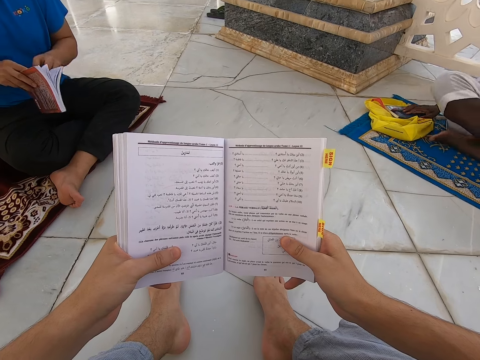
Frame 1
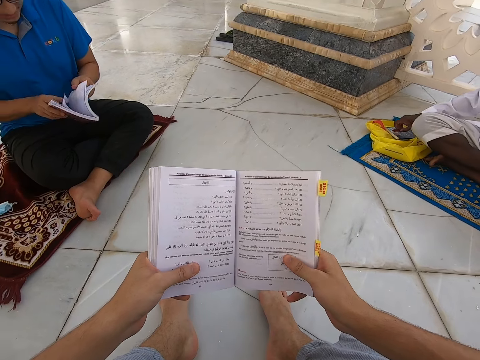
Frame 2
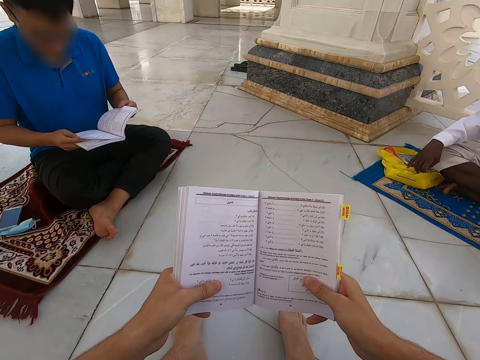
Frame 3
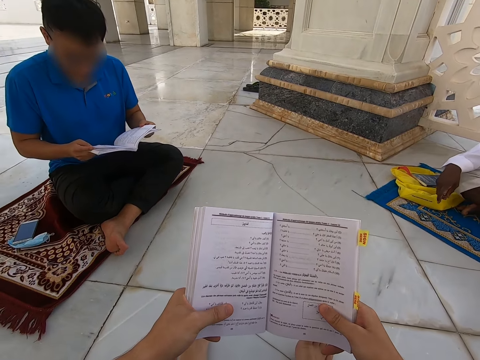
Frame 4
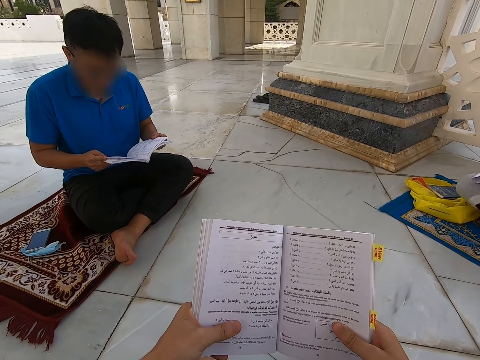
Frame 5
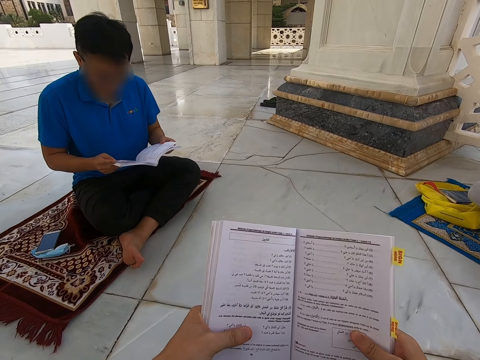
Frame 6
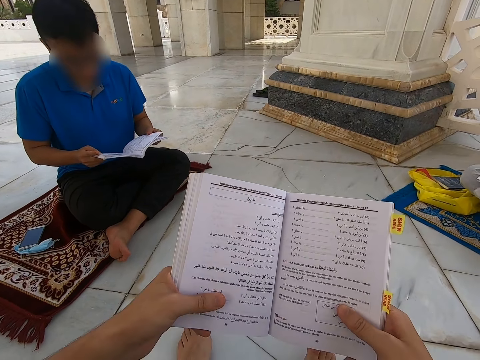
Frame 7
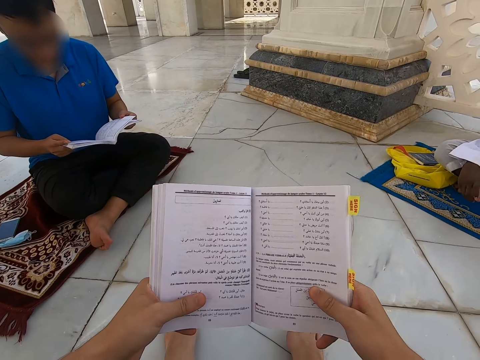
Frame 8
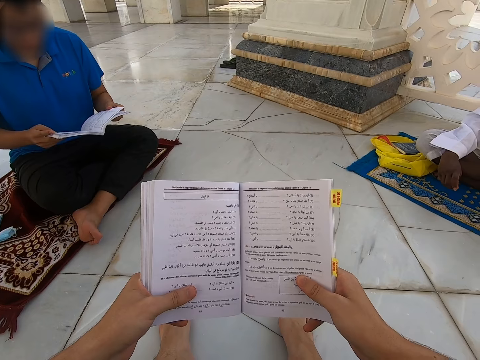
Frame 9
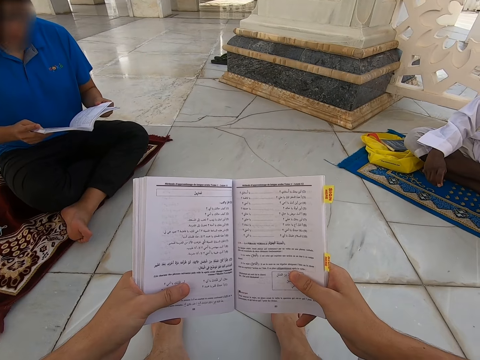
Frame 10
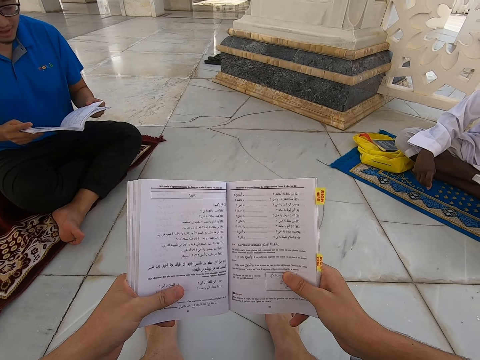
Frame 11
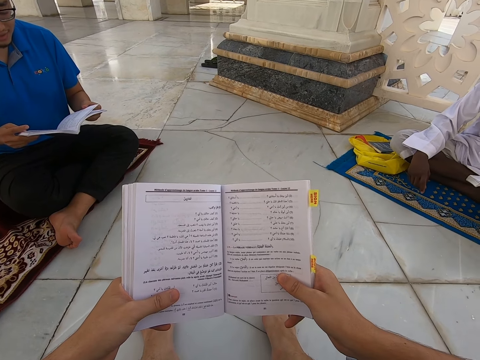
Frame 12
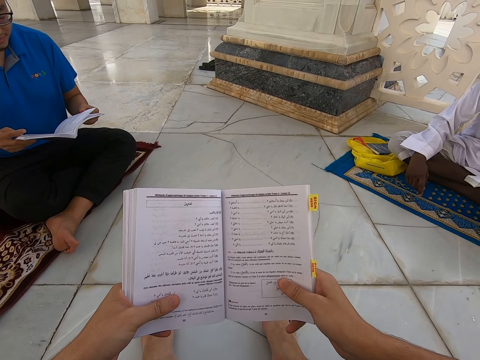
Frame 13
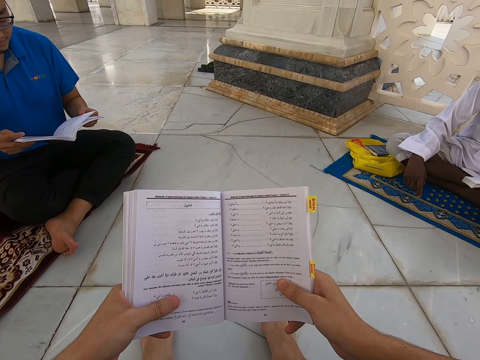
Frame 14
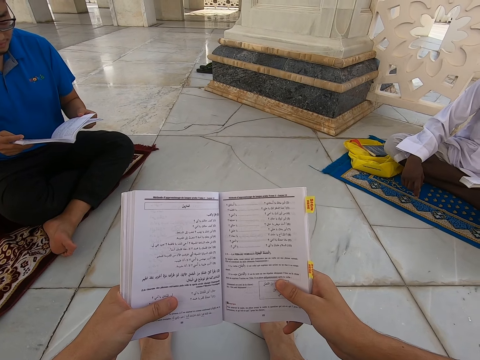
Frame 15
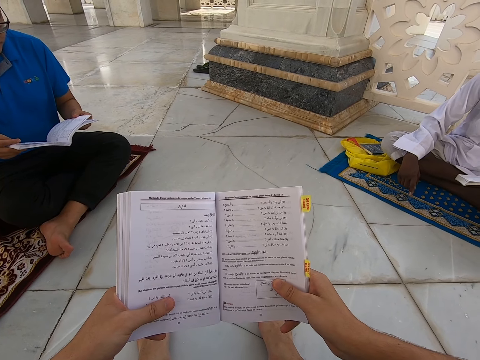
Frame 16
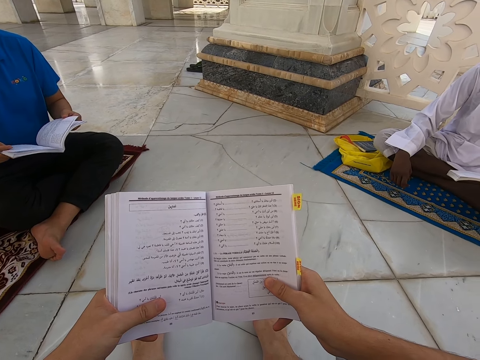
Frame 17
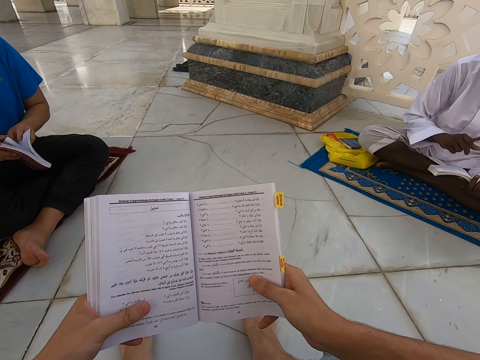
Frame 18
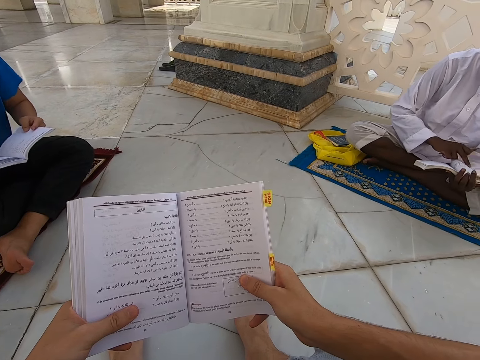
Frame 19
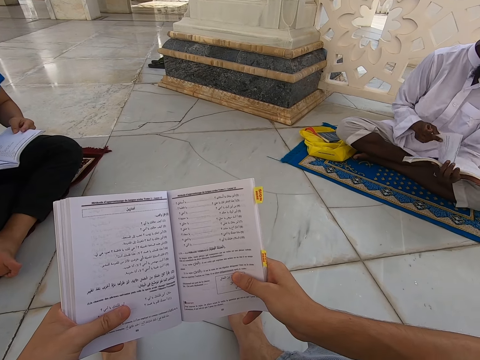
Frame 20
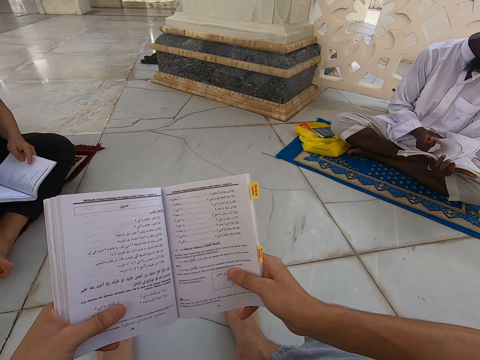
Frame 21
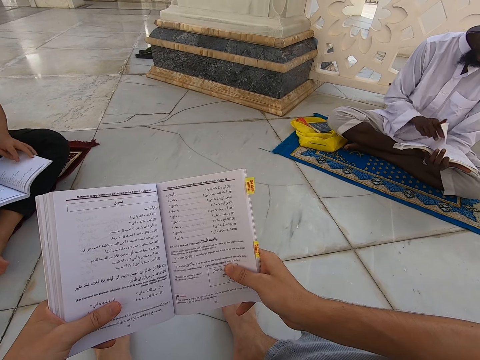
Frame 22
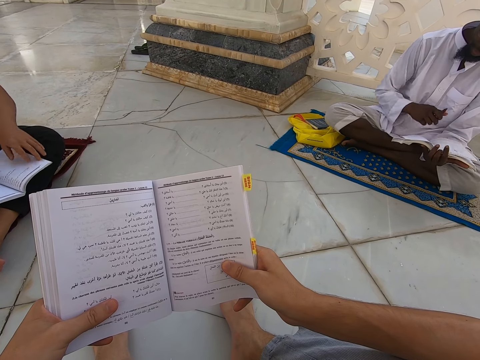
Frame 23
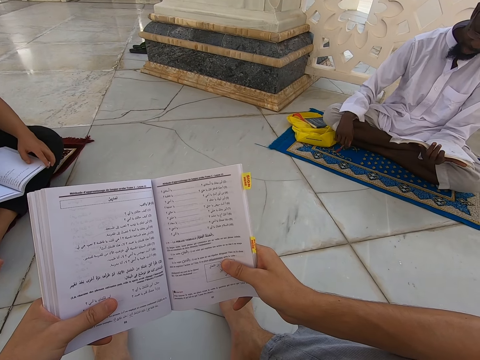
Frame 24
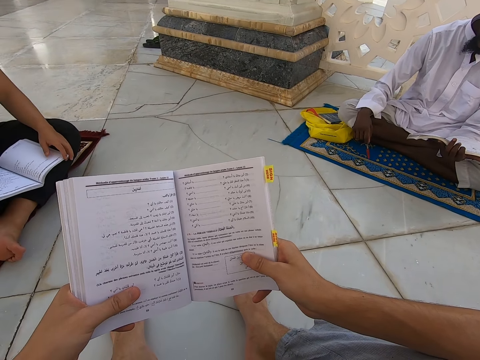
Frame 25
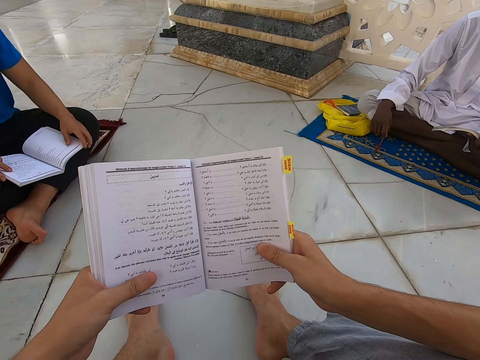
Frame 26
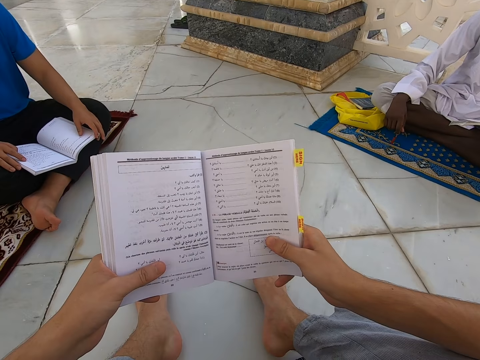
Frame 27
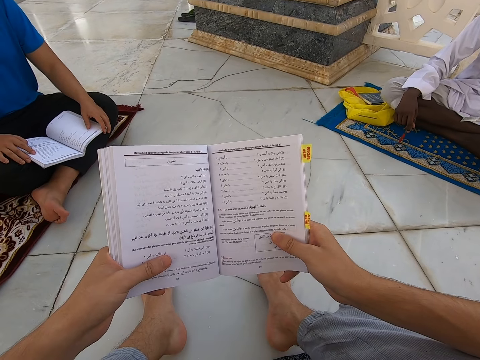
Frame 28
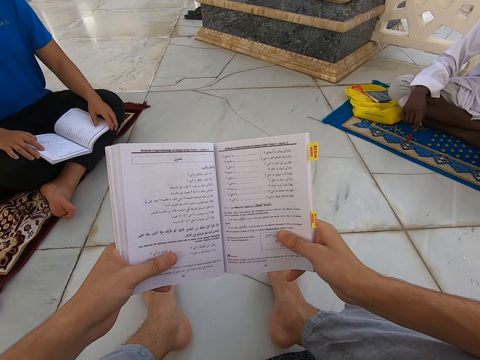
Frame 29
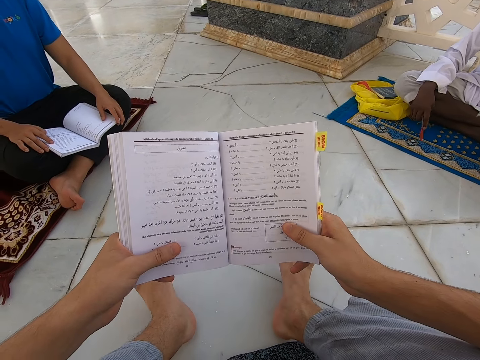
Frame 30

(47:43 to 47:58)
A person opens a new page of the book. Another person opens a new page of the book.

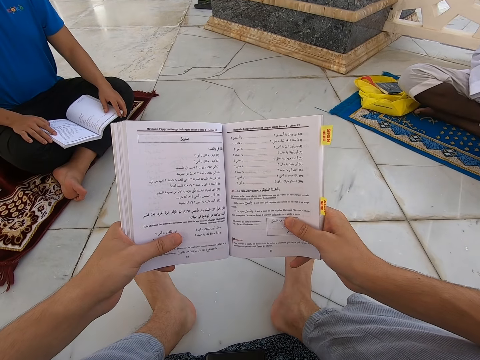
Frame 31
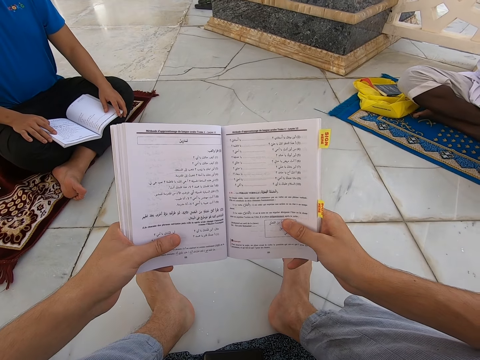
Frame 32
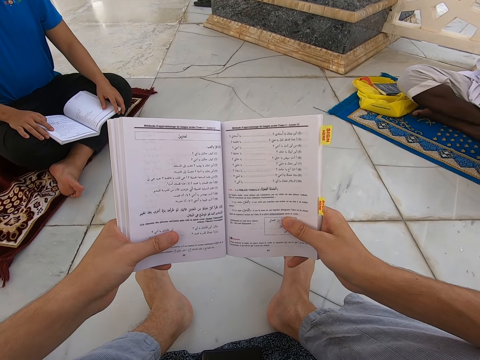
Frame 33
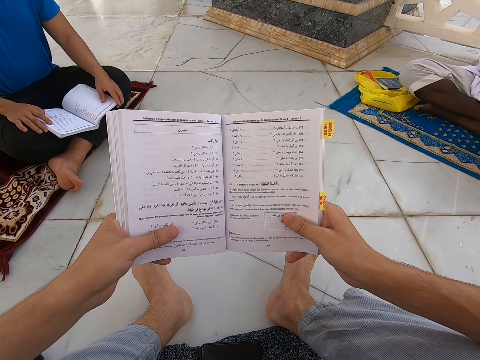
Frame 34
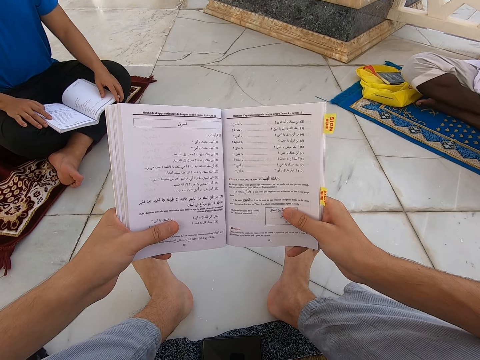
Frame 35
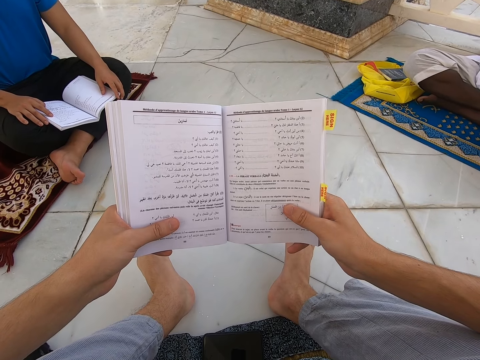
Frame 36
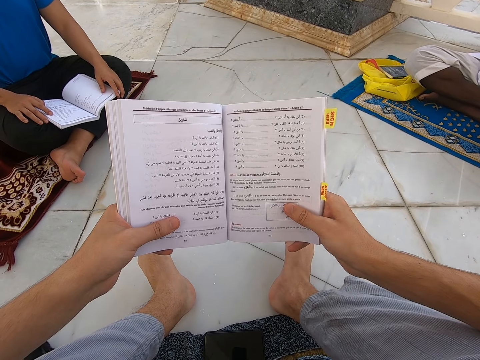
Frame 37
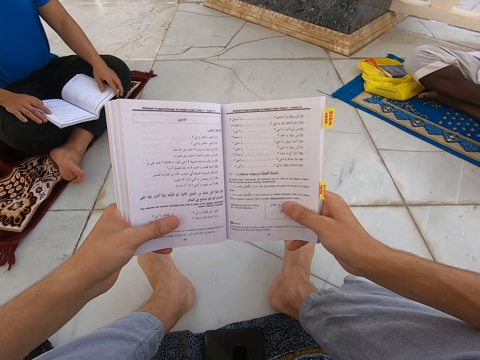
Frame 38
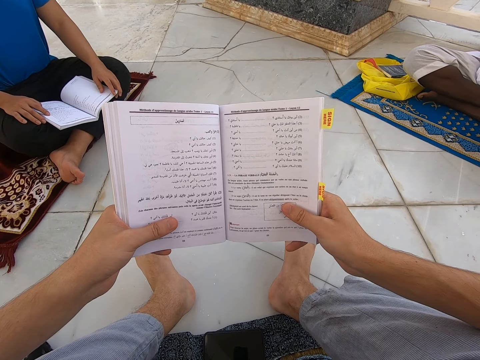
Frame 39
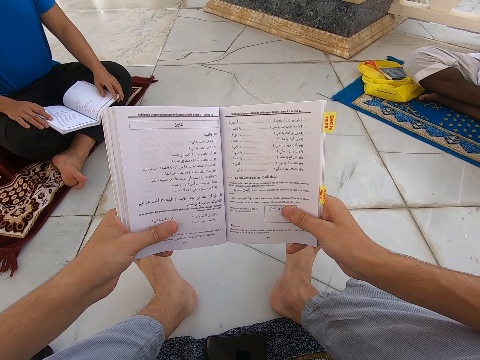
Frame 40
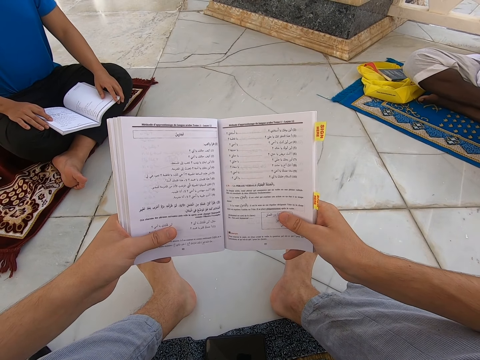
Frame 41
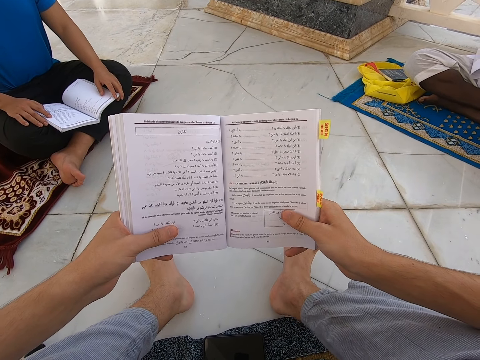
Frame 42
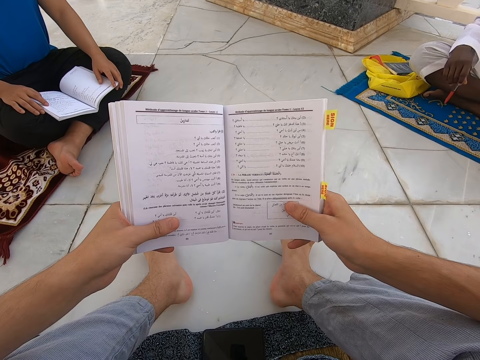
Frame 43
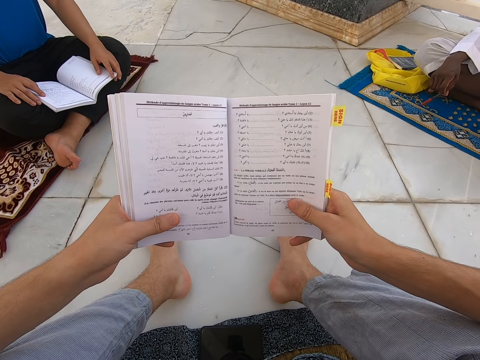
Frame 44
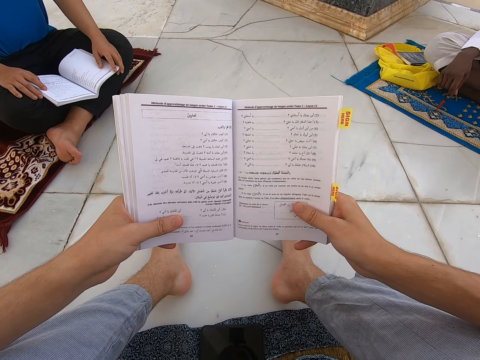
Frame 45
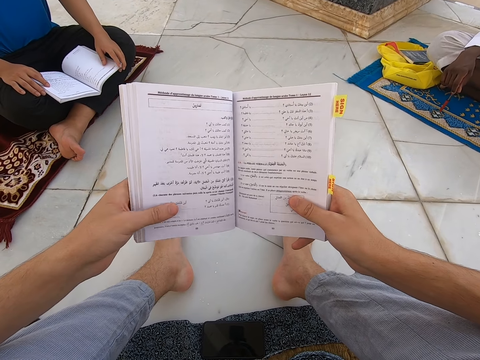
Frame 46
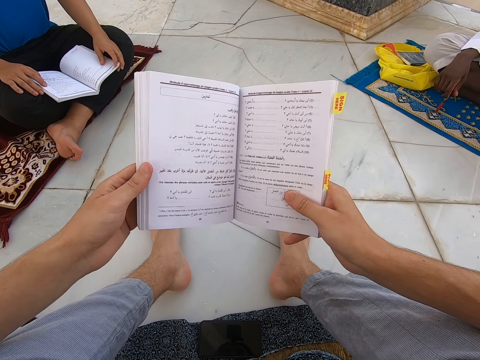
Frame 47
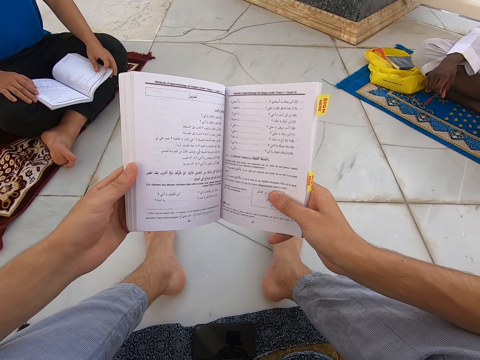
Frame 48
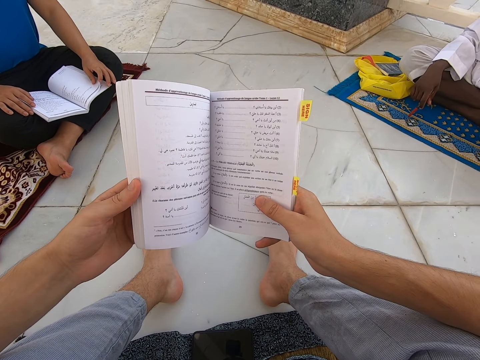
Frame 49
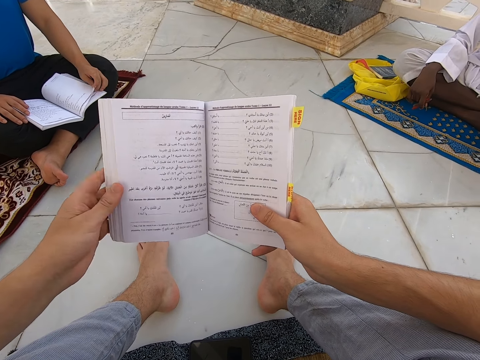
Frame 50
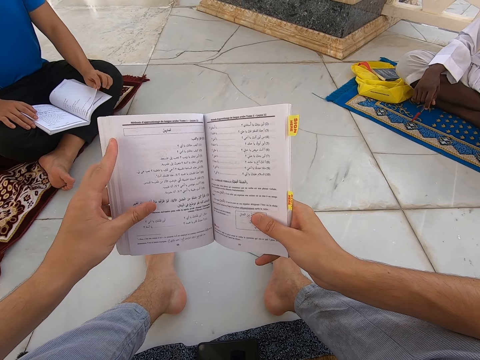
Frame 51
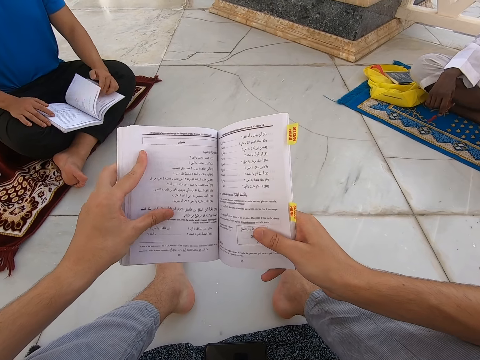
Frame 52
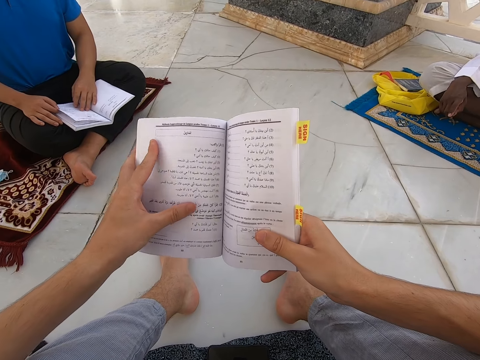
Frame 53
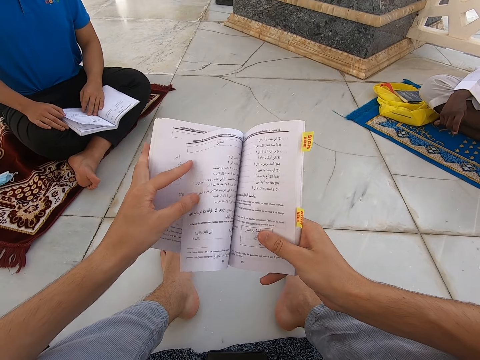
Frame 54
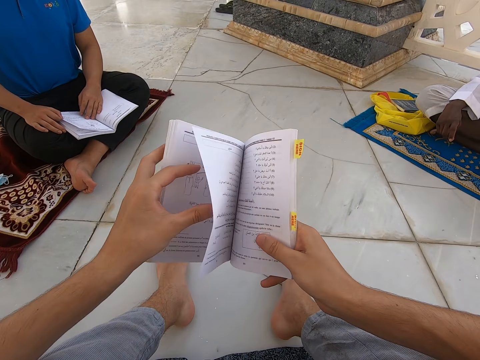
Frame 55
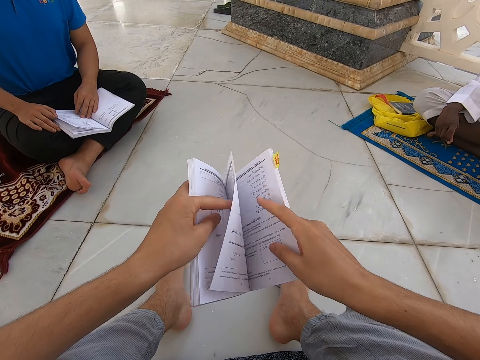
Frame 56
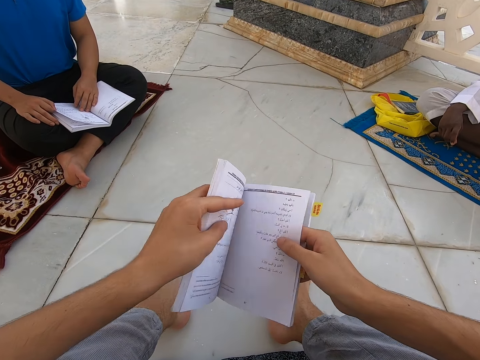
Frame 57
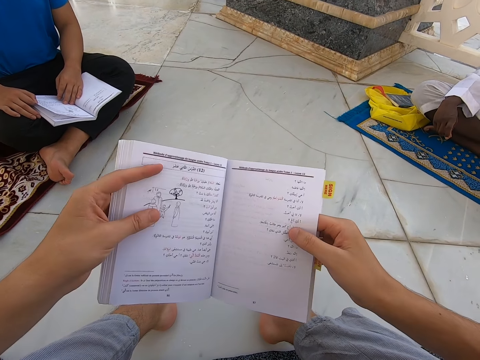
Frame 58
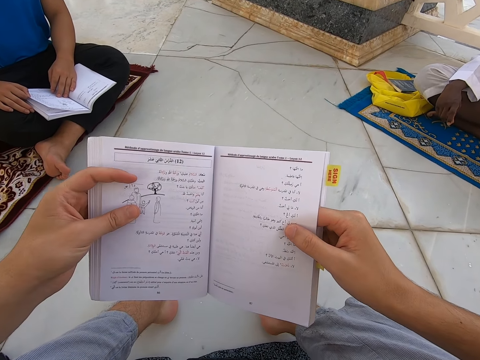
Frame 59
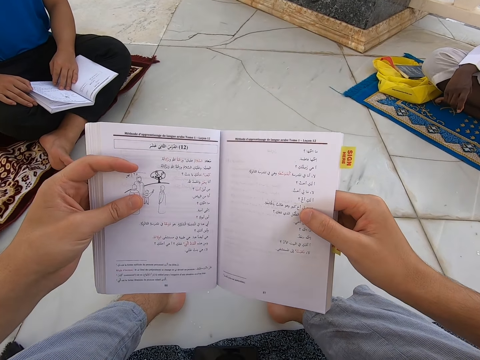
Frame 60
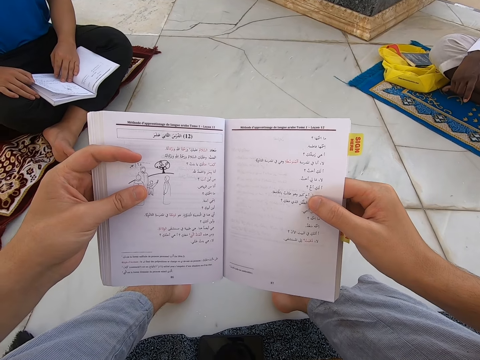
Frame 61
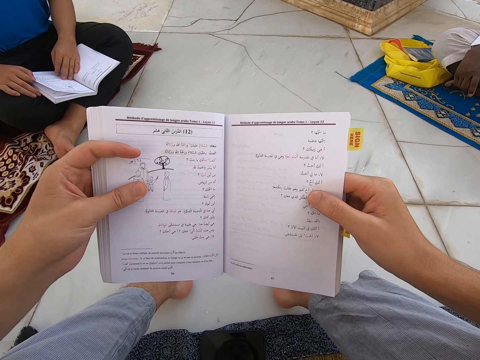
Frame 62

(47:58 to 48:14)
The camera wearer opens a new page of the book. They read the book.
